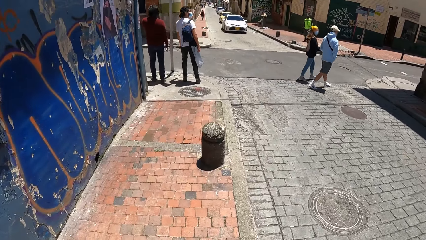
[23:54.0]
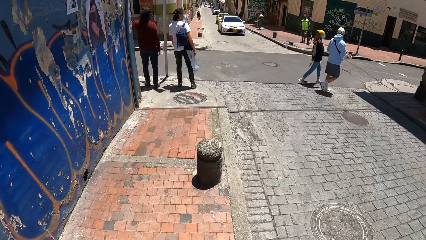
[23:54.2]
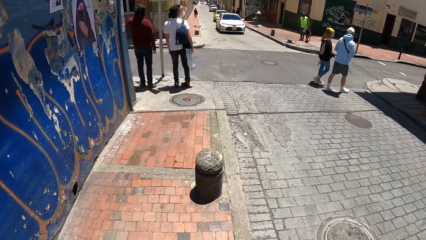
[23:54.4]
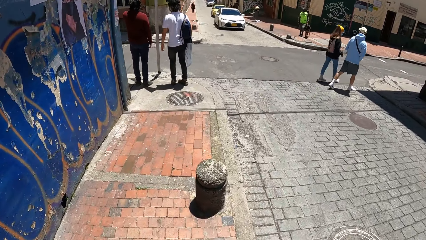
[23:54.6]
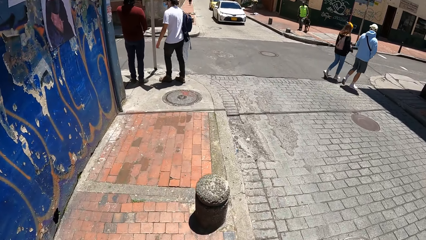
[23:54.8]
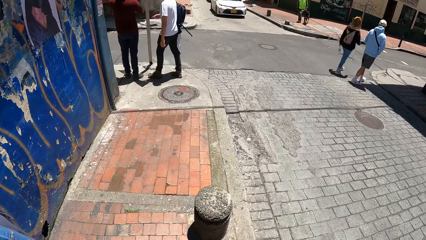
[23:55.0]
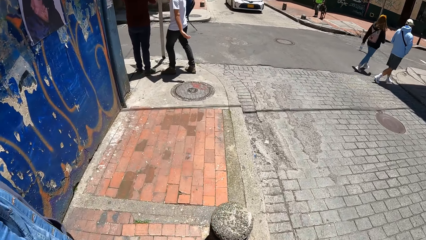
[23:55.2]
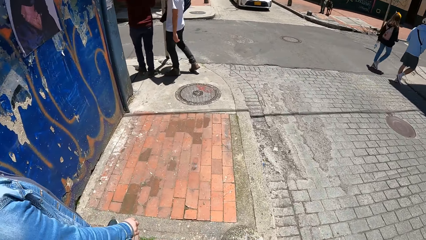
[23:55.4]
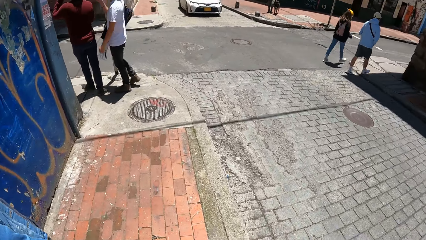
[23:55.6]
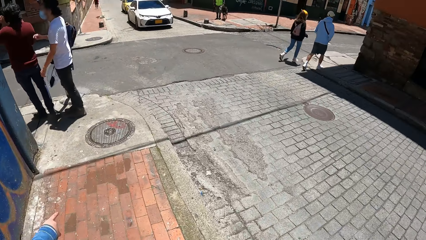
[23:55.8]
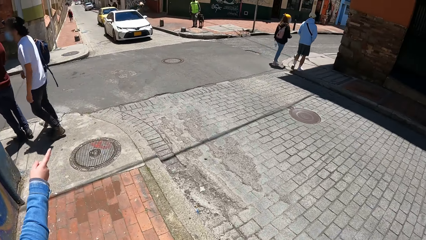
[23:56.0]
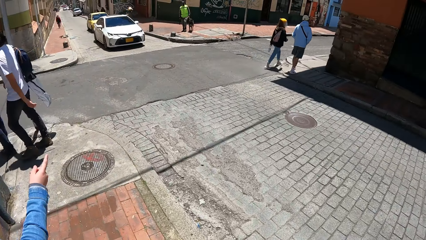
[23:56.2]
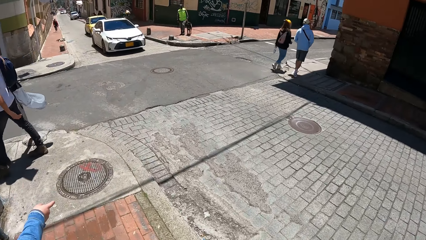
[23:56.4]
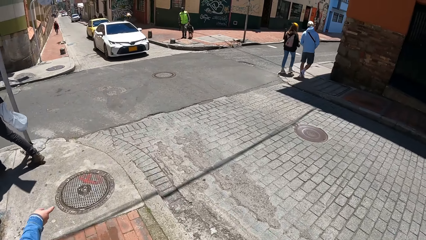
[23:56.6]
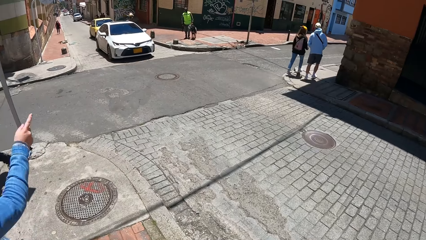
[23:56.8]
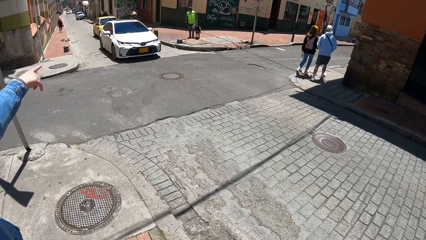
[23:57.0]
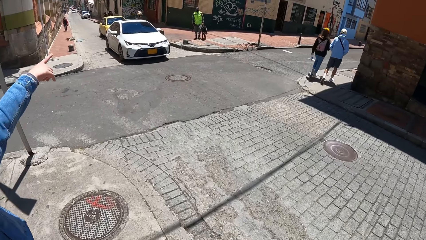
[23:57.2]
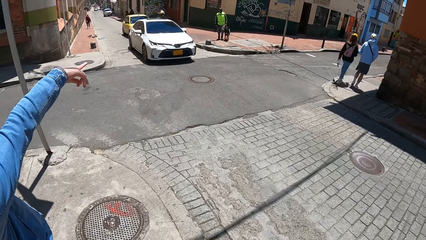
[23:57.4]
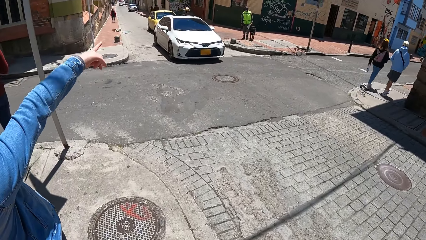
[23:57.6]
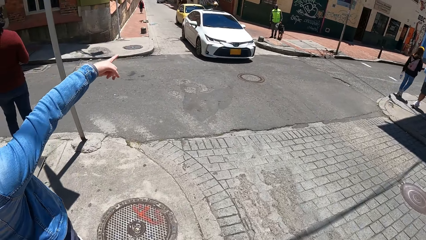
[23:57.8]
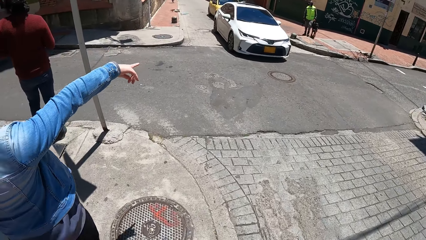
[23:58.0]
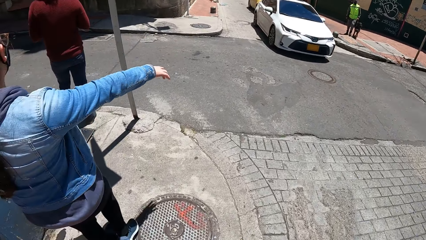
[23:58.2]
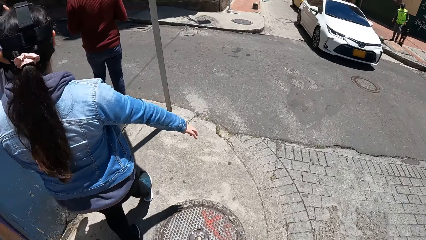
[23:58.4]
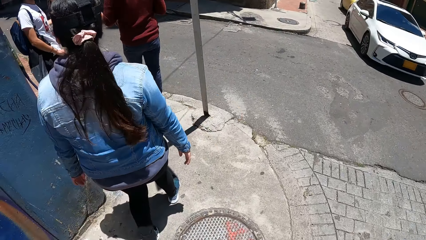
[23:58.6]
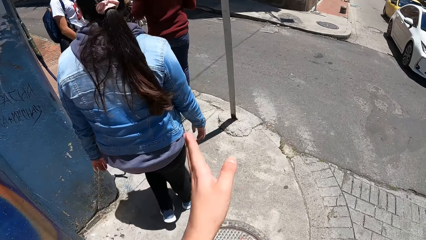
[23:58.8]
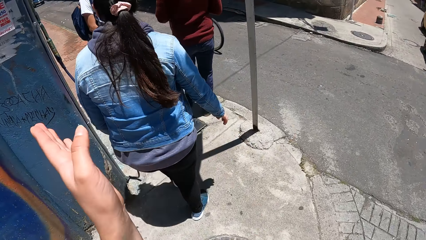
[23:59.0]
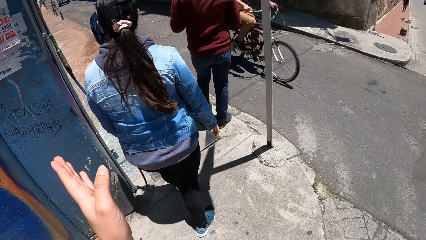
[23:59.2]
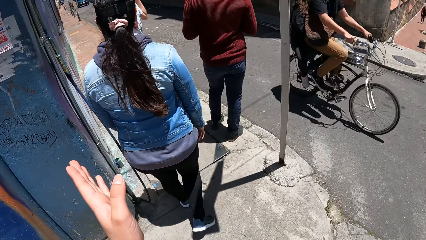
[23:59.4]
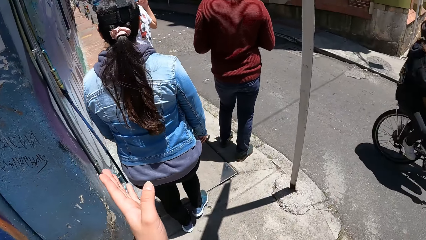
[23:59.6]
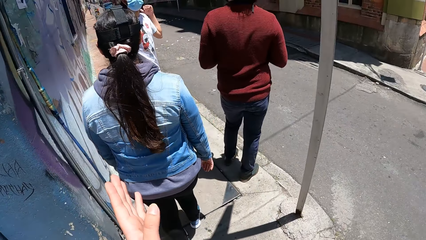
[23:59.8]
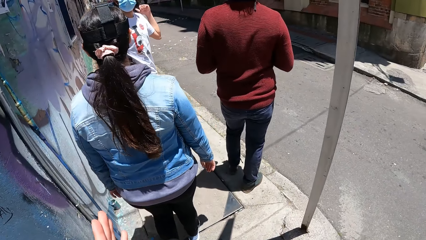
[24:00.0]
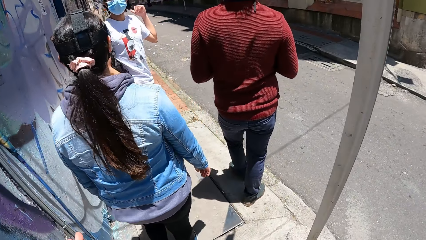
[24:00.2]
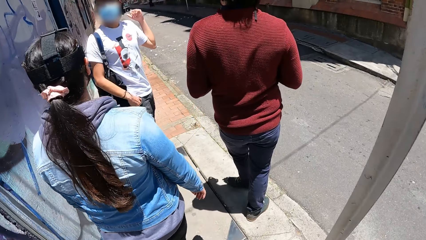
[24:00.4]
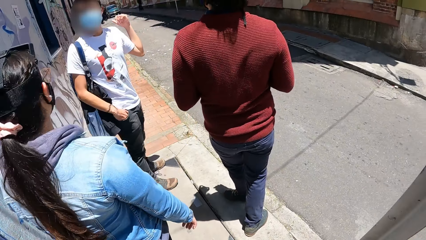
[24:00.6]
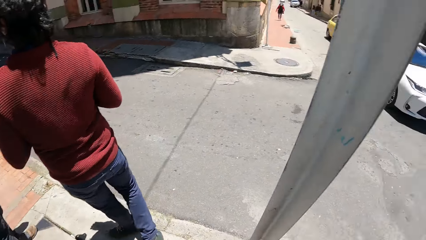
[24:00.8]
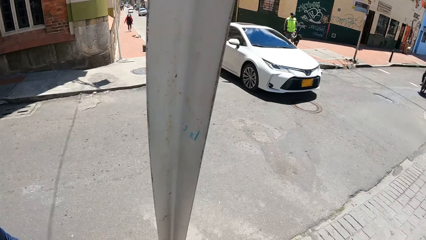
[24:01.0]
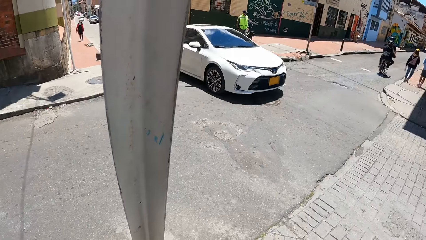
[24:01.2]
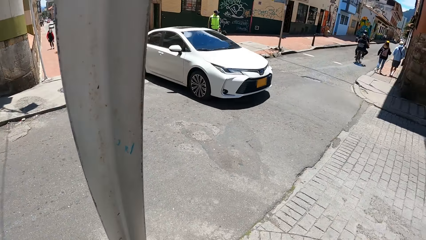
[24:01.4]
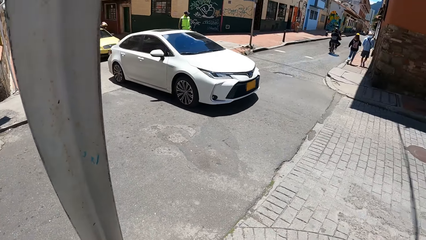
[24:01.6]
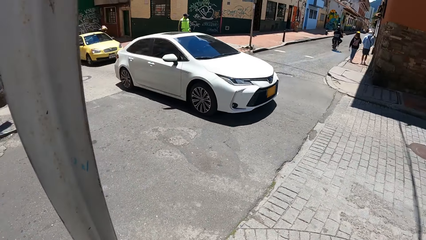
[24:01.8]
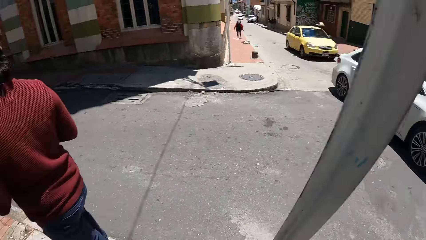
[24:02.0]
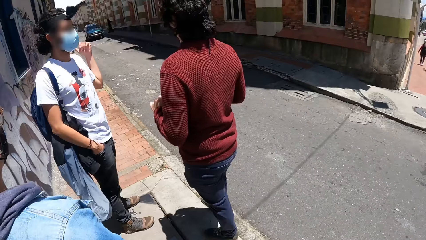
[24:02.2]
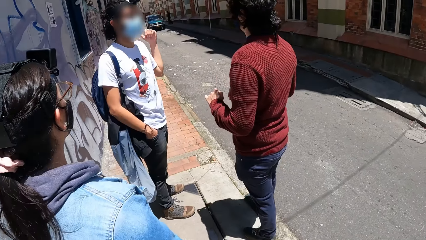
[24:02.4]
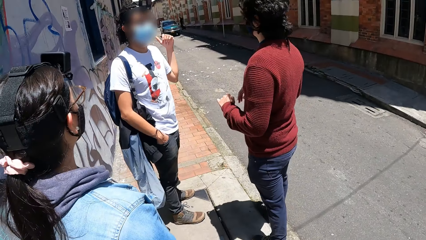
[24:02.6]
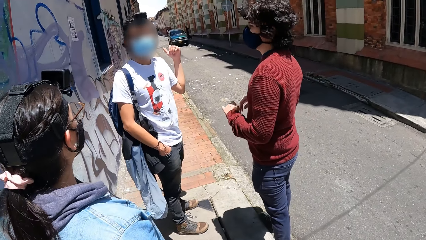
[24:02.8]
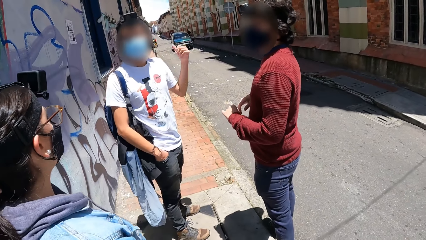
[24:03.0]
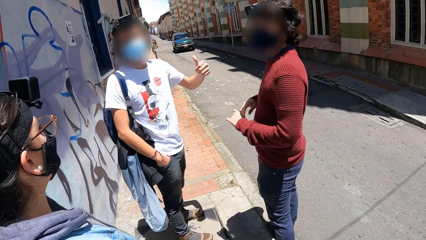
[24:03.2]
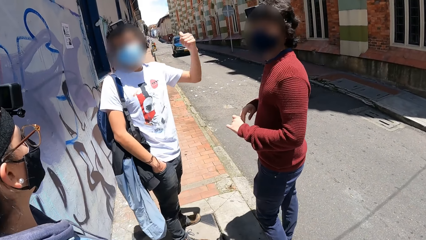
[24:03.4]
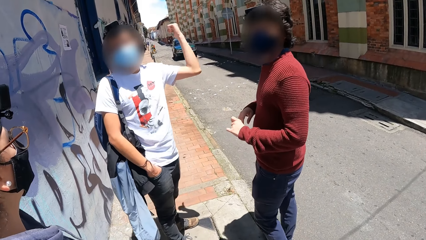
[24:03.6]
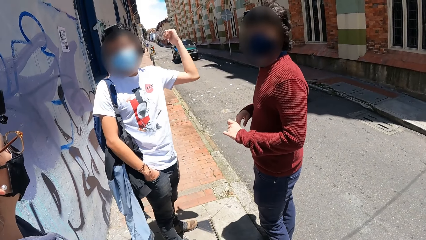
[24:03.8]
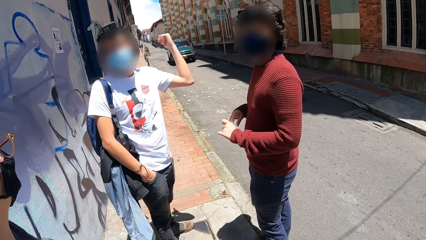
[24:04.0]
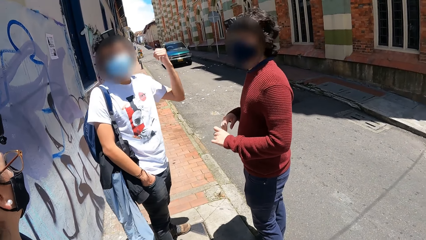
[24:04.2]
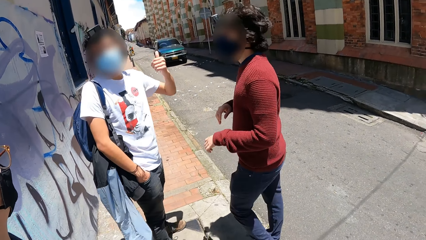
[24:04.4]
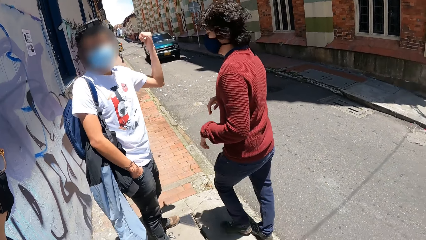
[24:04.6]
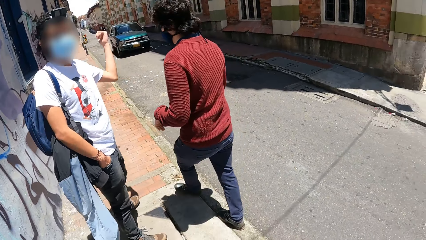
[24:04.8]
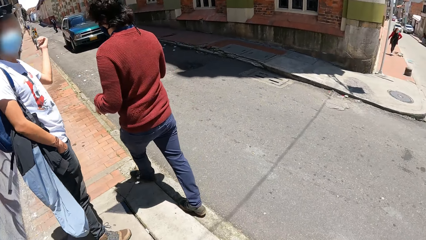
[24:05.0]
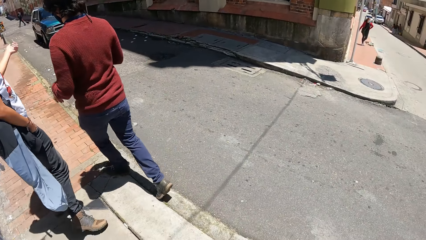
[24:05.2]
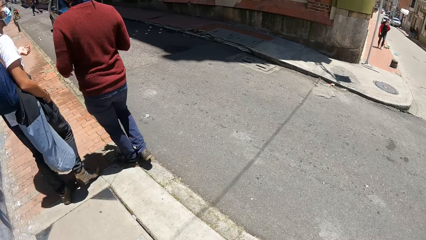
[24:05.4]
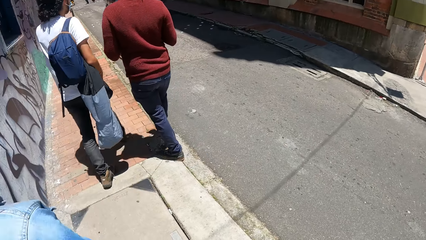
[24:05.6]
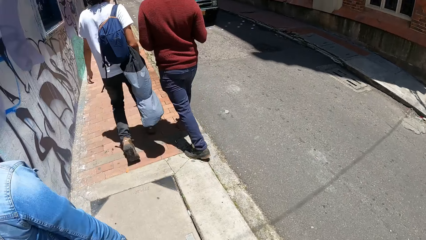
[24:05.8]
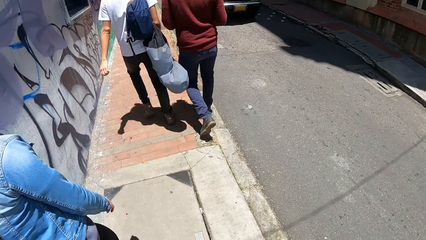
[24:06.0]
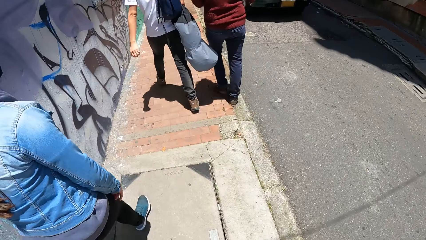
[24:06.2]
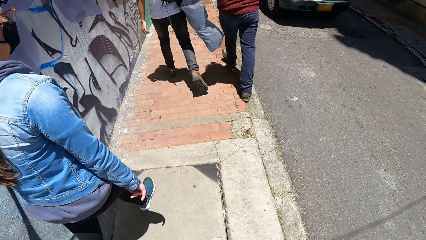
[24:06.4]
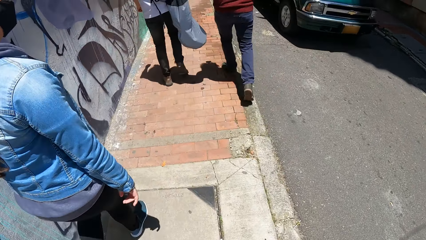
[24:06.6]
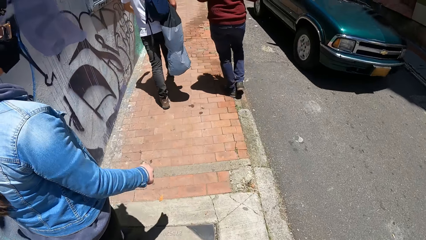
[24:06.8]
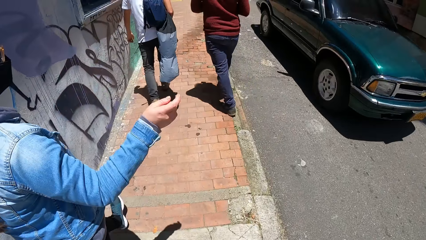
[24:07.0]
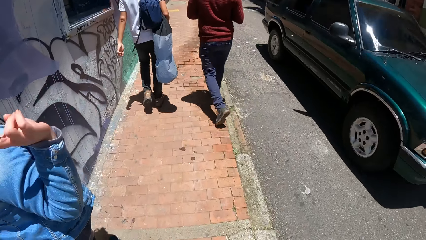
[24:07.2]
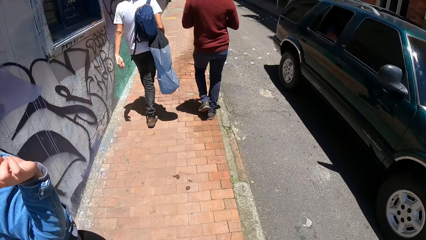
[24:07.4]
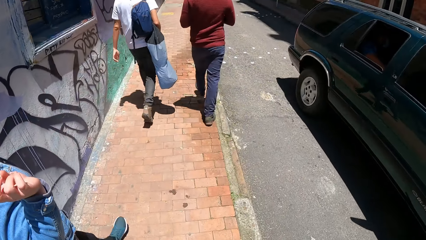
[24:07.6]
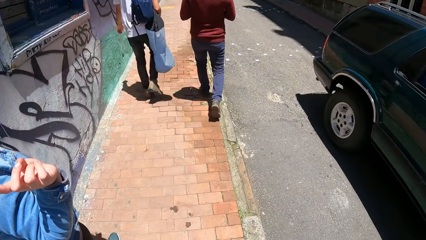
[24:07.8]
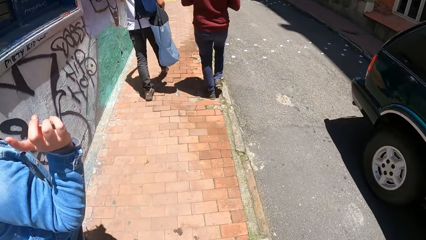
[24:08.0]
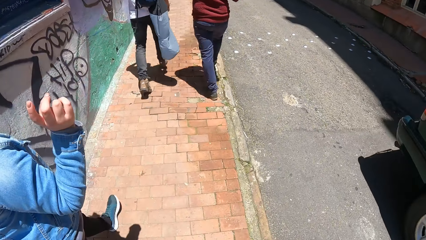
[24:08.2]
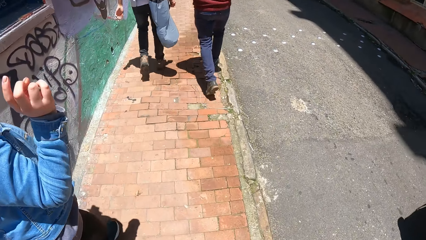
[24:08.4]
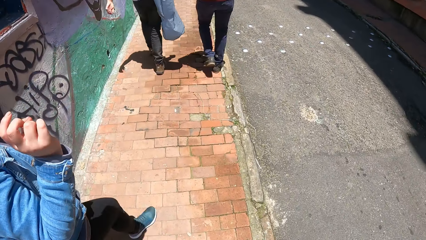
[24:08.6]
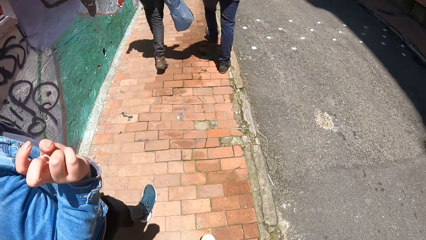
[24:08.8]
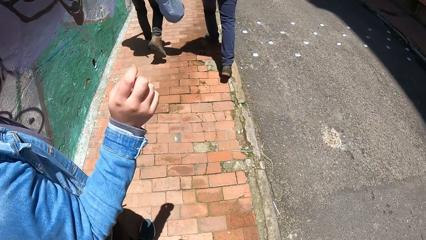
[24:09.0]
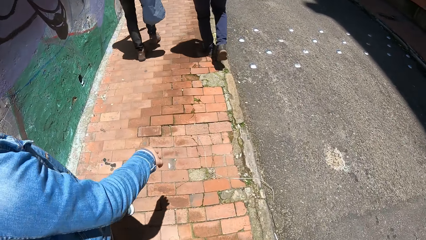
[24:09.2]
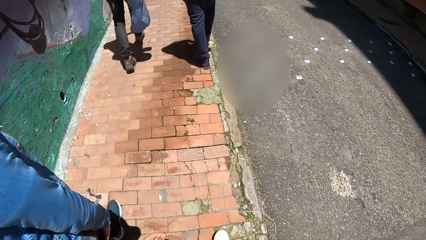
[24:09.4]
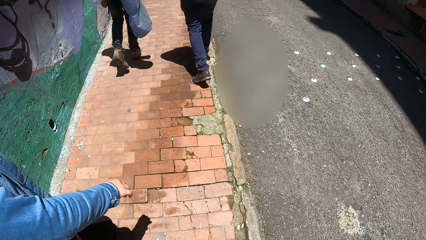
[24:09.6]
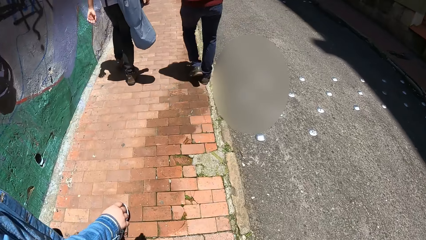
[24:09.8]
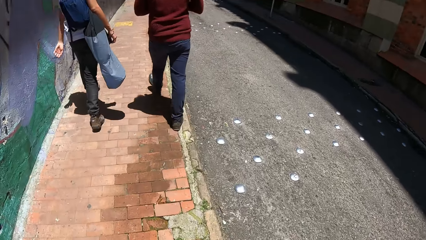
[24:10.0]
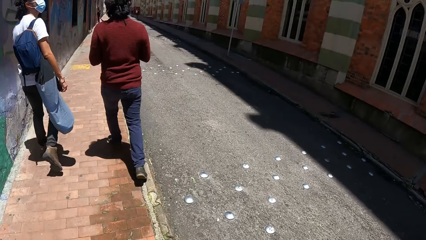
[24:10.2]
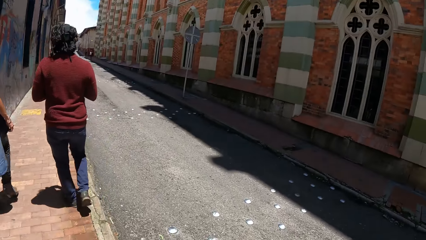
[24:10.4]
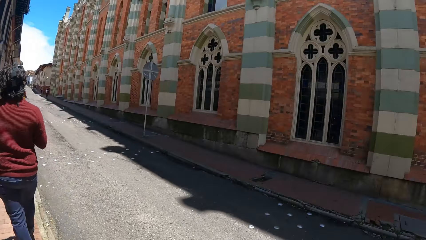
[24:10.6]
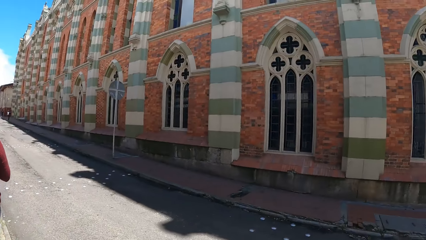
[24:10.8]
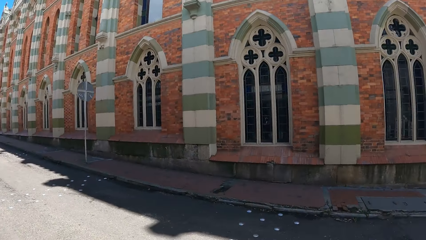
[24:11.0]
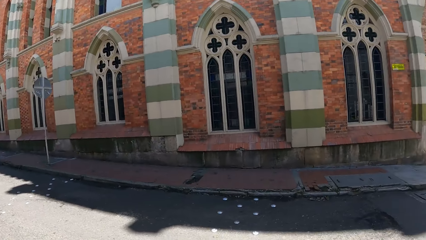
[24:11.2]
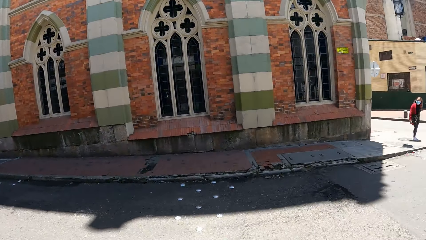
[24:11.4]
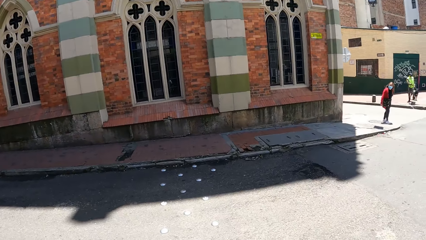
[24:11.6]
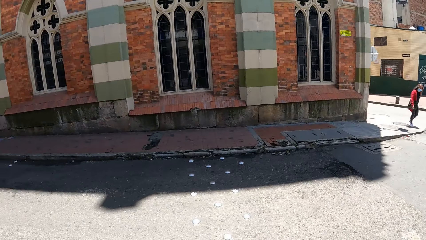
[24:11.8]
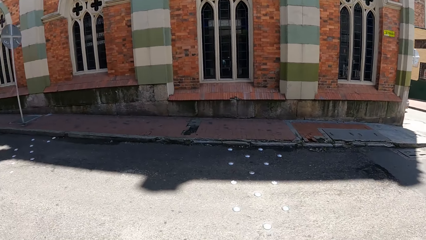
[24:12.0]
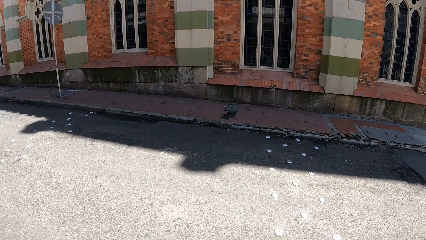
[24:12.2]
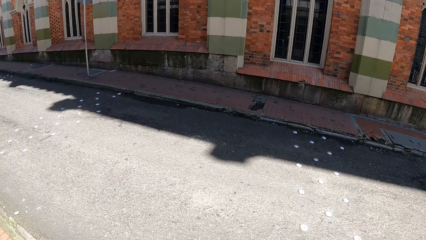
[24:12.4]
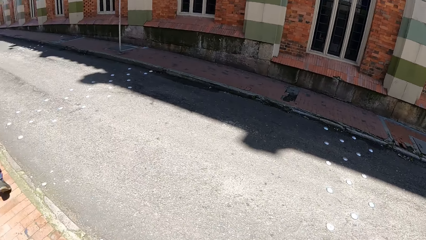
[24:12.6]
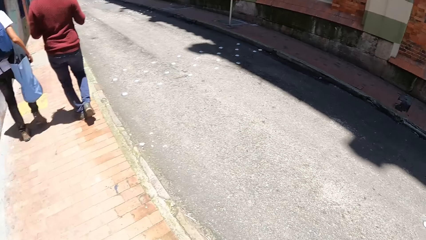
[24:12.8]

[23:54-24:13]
A person interacts with the camera wearer. The camera wearer interacts with the person. They look around the road. Another person interacts with the camera wearer. The camera wearer interacts with a man, another man, and a woman. They walk on the roadside. The first person interacts with the camera wearer. The camera wearer interacts with the woman. They look around the road.
